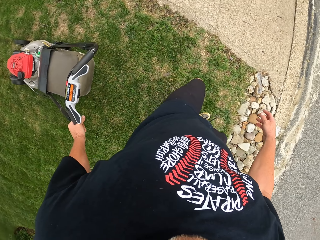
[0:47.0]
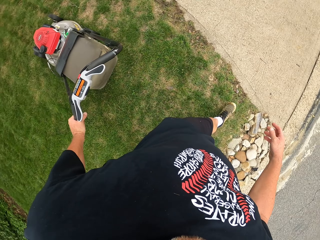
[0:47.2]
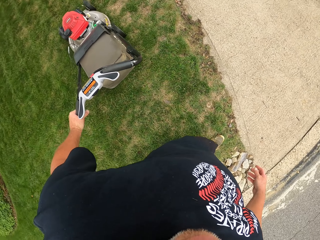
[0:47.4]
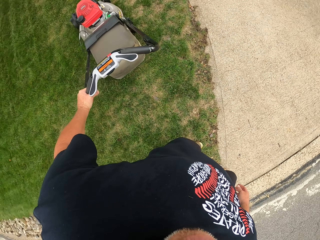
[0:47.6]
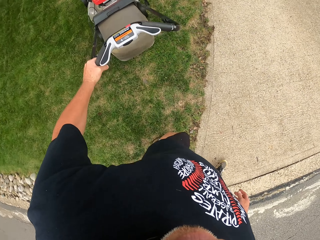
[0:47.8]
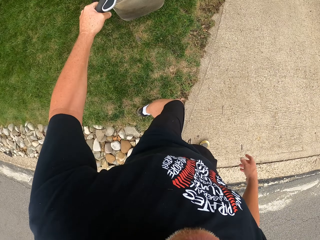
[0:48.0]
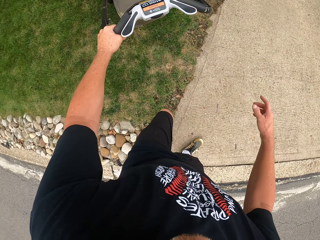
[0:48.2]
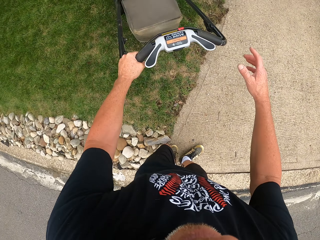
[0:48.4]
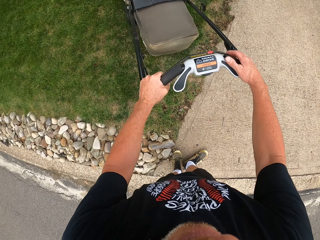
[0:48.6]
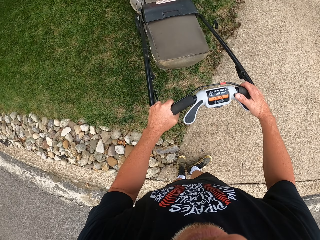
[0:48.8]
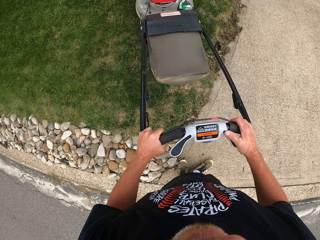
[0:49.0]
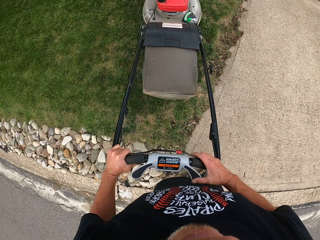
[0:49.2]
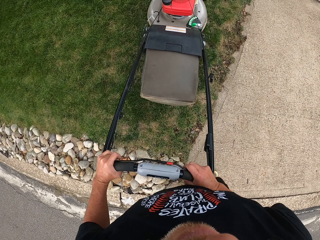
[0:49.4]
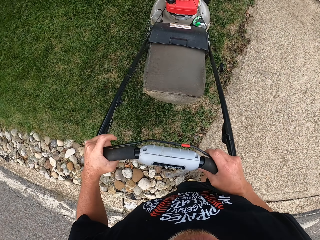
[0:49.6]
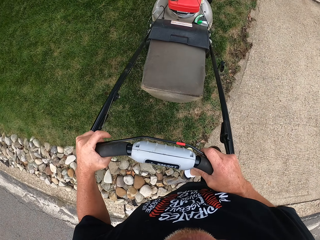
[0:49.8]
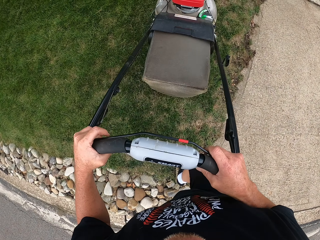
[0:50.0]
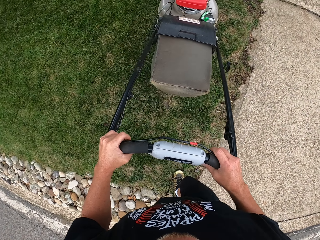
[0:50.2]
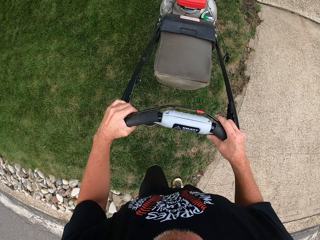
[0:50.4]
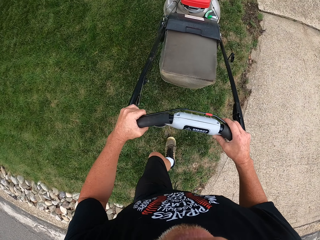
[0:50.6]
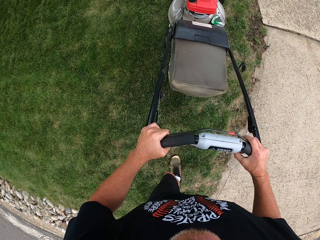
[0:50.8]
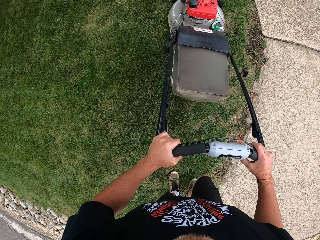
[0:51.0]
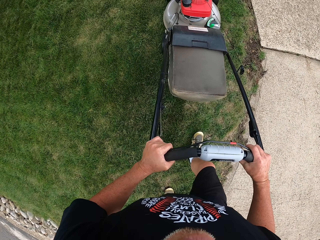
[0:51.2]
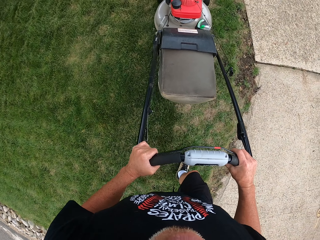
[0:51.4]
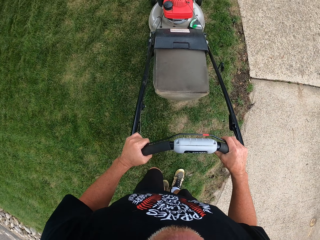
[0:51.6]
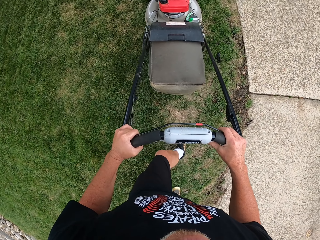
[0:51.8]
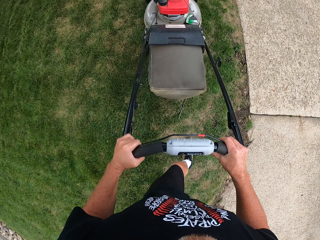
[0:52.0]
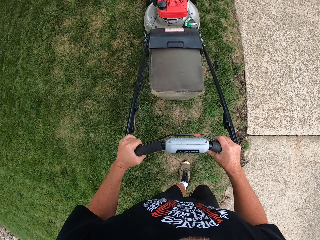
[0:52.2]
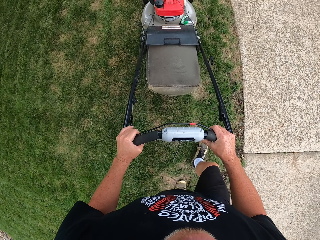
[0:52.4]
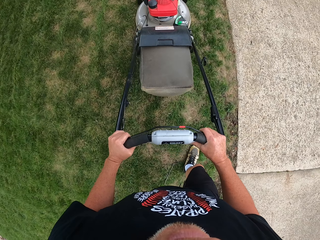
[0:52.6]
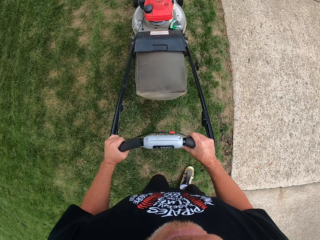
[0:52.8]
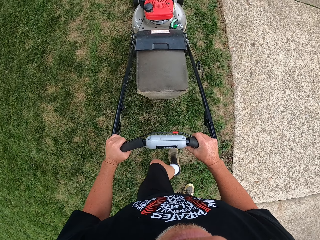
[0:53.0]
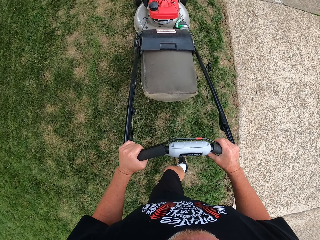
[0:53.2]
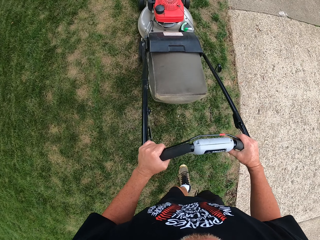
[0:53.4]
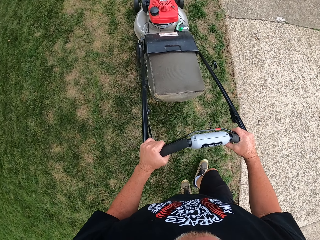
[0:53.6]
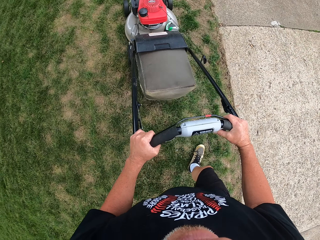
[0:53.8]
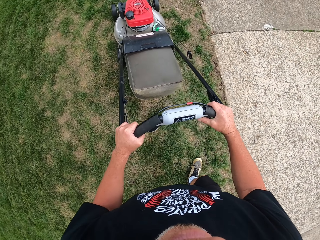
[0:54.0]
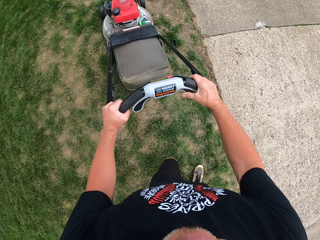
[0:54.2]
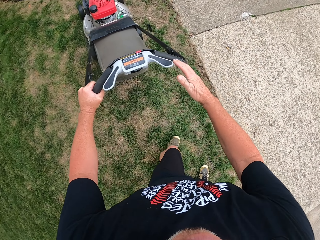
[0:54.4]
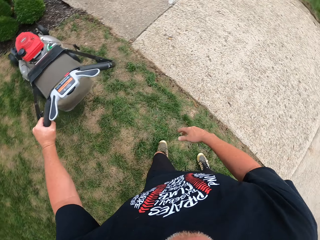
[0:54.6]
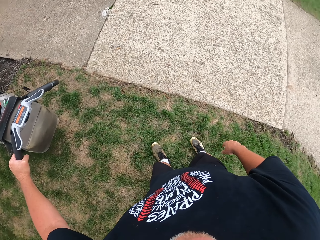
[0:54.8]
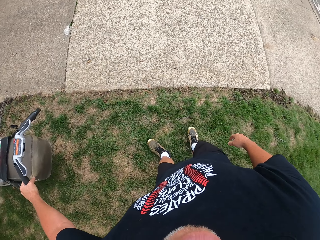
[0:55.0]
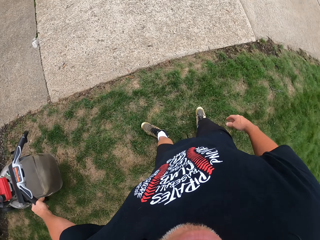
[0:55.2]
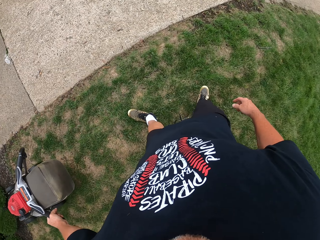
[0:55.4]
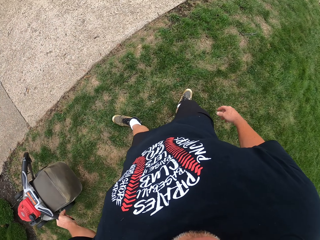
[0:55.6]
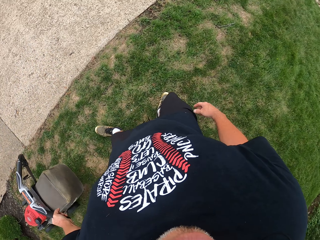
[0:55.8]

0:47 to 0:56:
The camera wearer controls the lawn mower using both hands. They pull the lawn mower using the left hand.

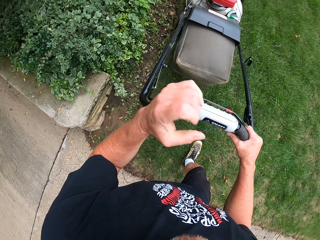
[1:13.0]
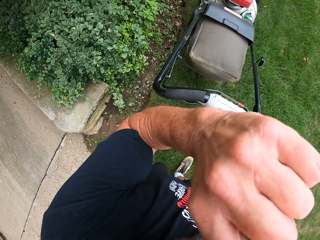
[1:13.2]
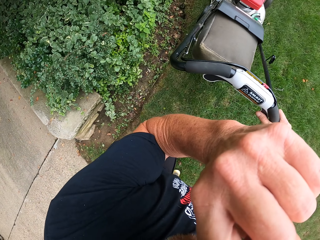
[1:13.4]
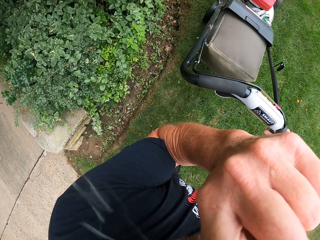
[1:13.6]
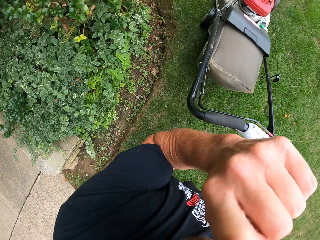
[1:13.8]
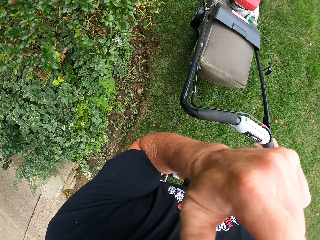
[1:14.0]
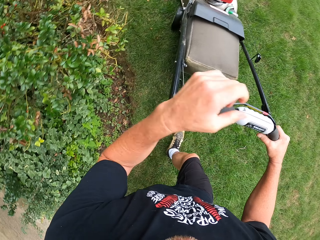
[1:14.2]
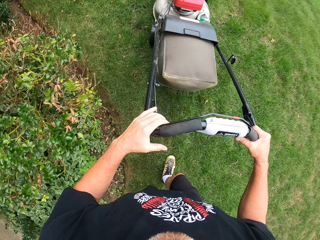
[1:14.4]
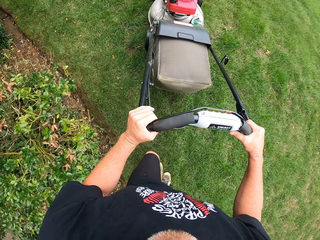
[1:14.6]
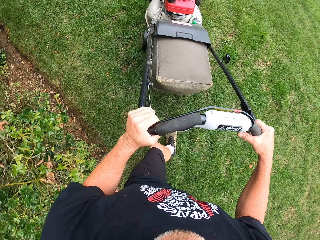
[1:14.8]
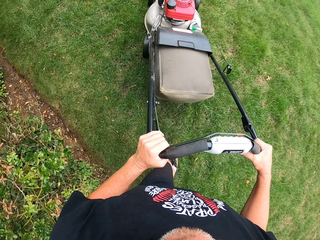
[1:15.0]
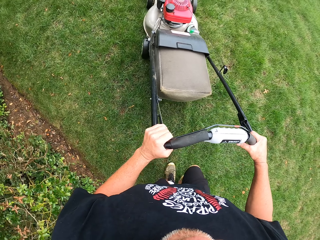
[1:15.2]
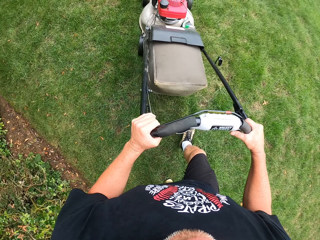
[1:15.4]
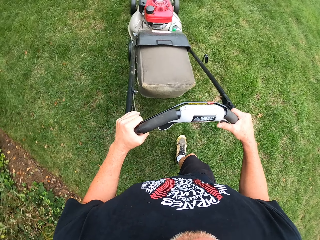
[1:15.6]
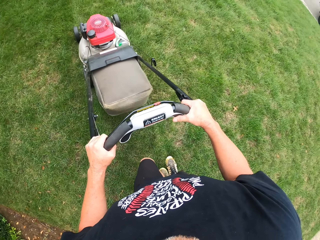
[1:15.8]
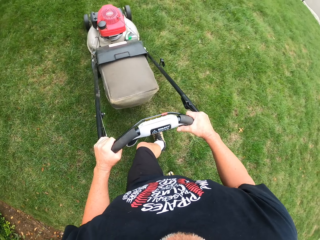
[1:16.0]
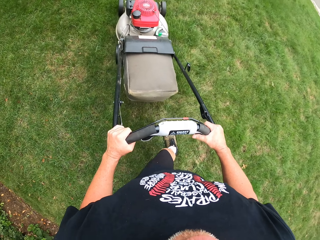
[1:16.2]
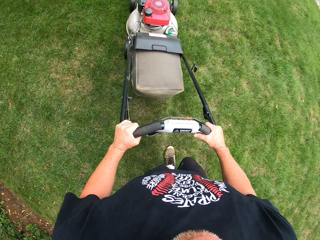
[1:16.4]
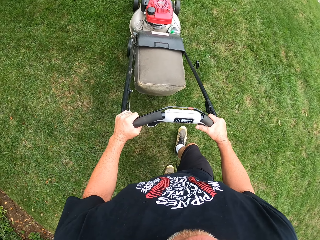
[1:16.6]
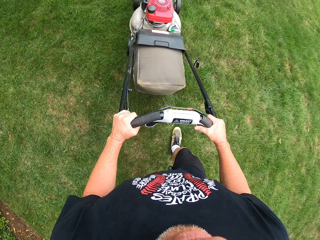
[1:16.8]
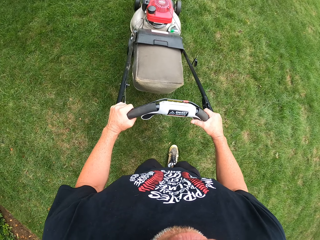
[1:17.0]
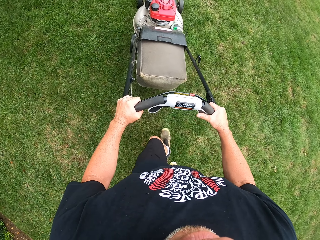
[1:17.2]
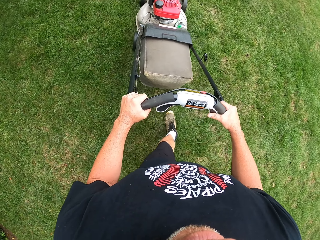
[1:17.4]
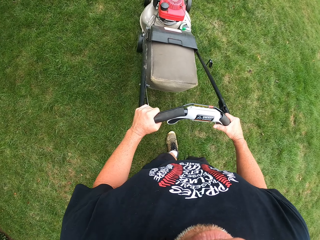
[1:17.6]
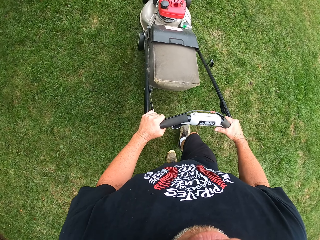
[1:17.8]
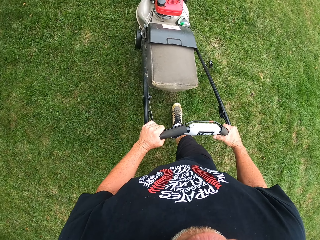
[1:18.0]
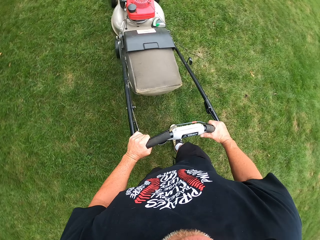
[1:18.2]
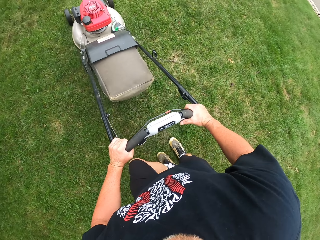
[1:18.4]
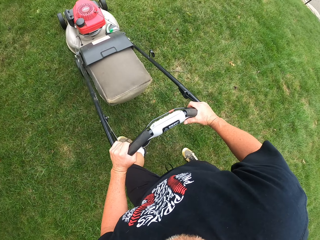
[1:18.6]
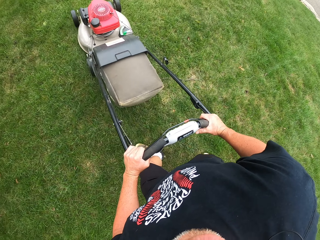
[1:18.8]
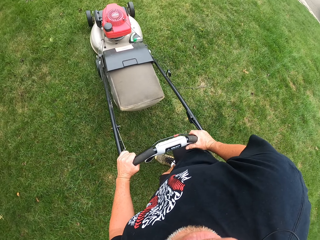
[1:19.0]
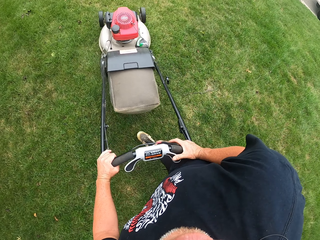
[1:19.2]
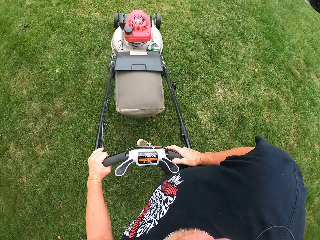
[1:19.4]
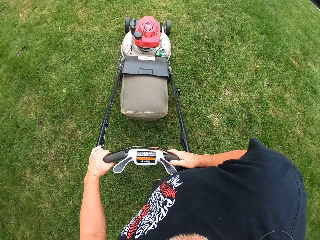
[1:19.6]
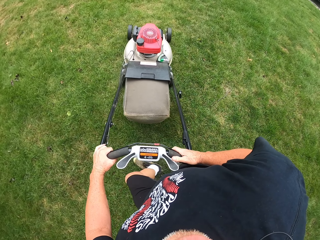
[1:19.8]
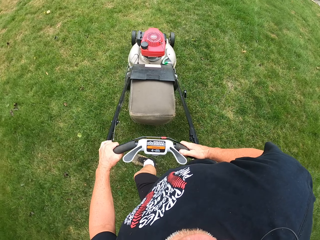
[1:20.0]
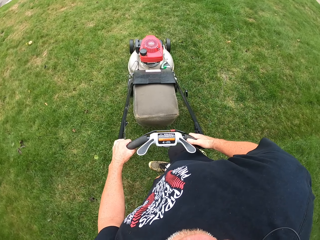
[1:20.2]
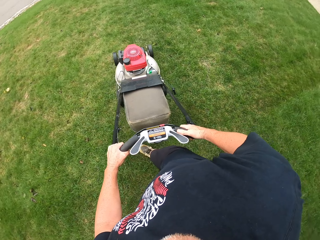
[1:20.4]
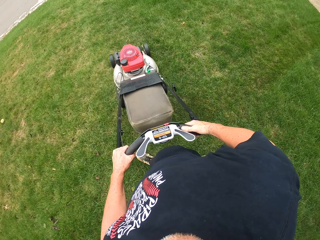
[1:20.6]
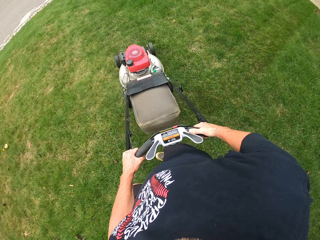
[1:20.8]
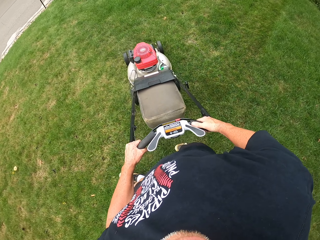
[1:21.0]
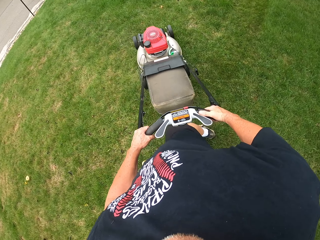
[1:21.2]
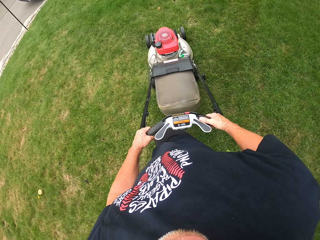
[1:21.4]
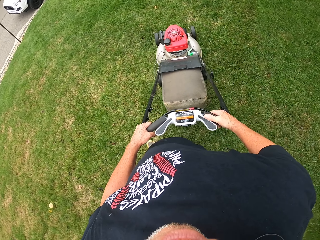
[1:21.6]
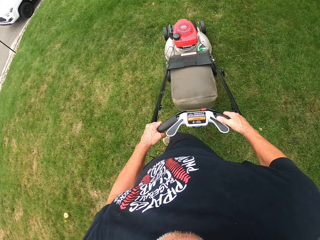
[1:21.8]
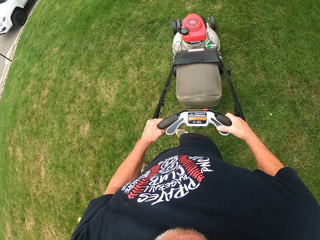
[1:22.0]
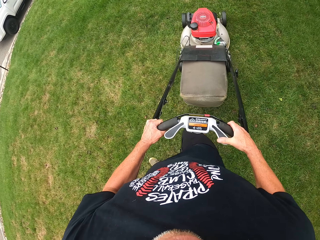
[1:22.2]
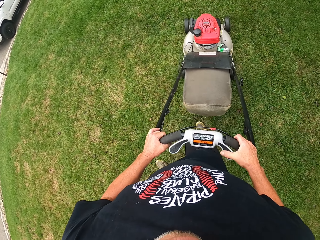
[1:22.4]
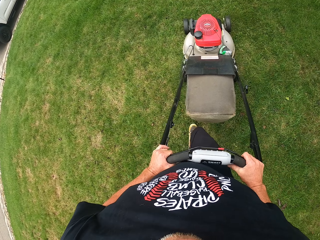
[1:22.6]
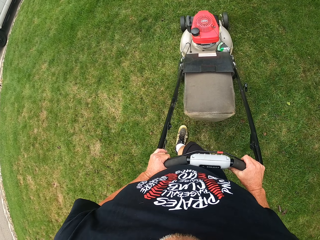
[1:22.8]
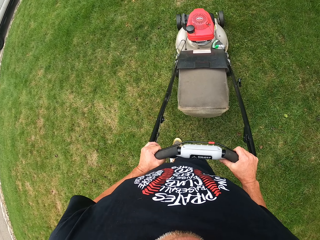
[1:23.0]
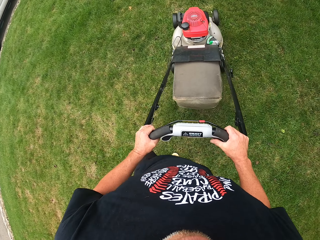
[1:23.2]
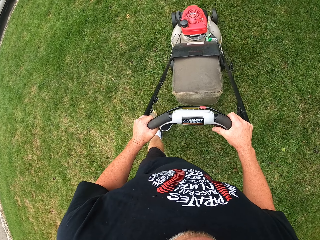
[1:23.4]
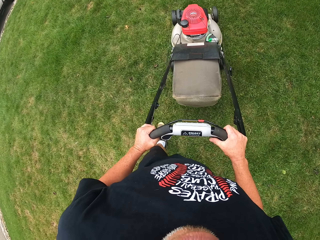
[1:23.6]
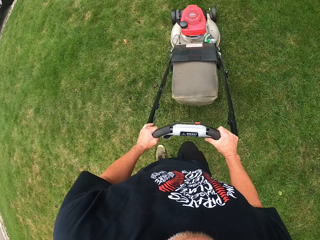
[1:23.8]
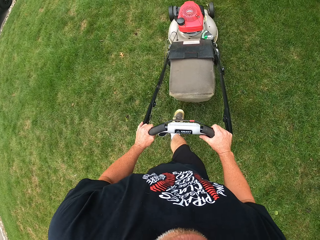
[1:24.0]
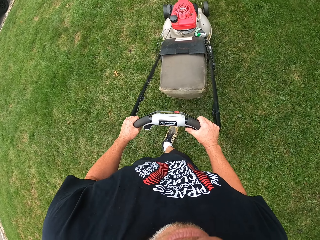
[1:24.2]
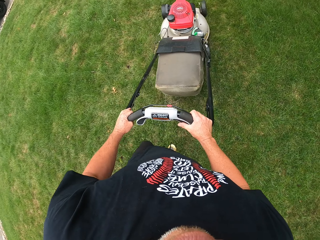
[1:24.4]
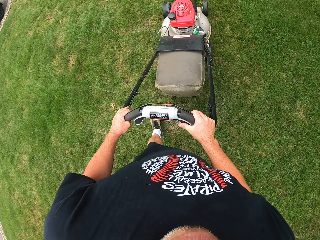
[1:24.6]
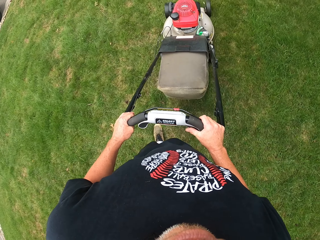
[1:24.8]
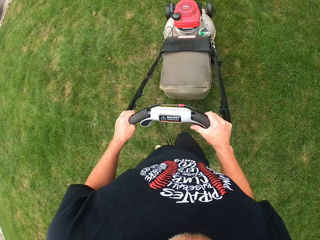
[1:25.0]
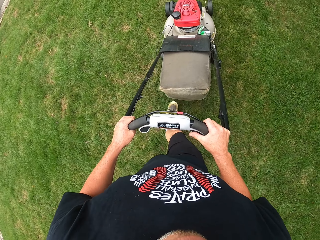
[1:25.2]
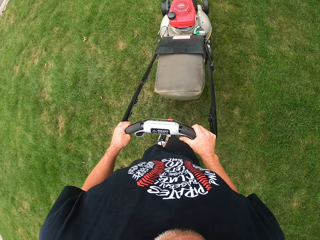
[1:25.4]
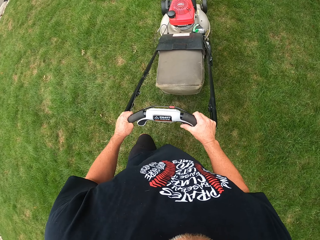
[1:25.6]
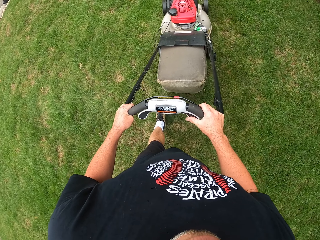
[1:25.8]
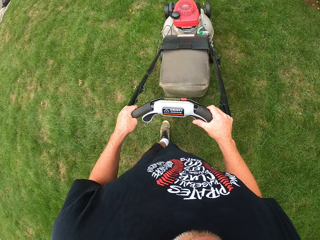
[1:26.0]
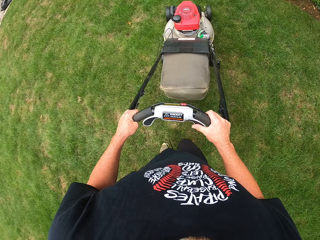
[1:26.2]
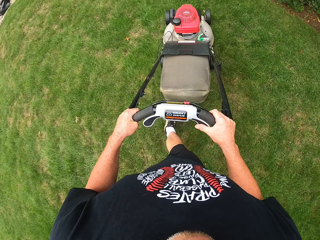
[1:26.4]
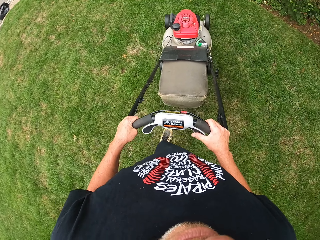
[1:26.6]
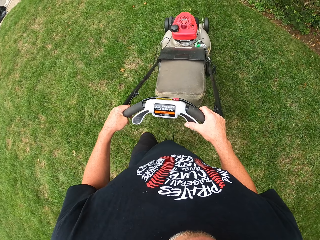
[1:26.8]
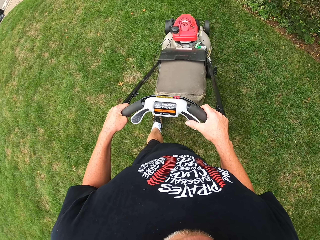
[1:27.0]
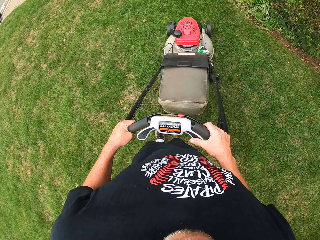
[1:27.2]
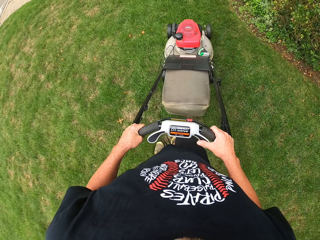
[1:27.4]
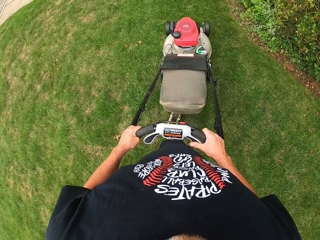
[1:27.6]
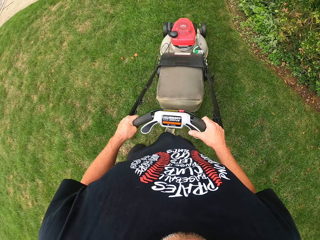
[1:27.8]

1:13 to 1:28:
The camera wearer lifts the left hand. They control the lawn mower around the compound using both hands.
